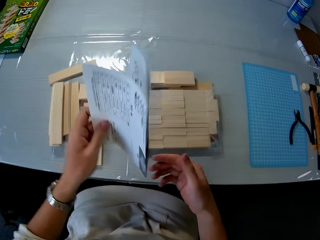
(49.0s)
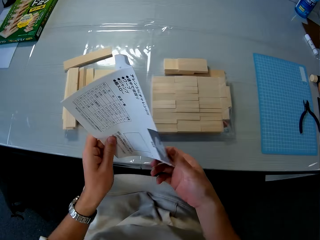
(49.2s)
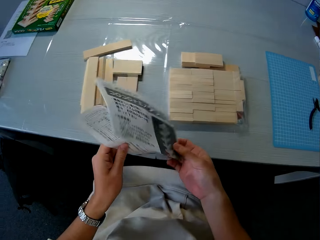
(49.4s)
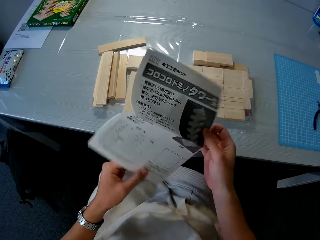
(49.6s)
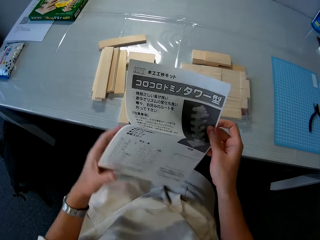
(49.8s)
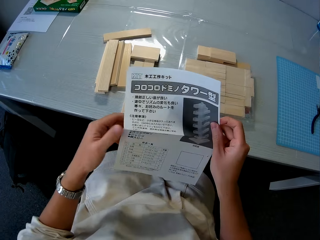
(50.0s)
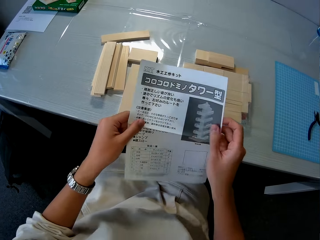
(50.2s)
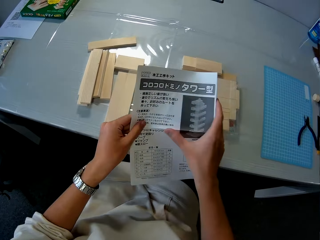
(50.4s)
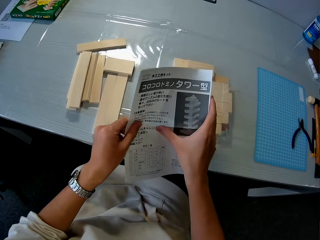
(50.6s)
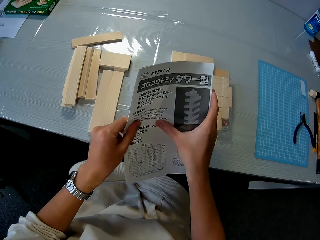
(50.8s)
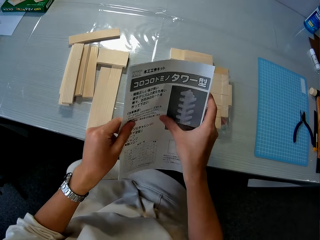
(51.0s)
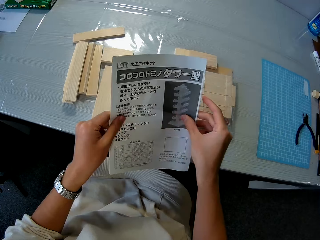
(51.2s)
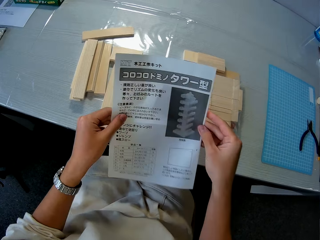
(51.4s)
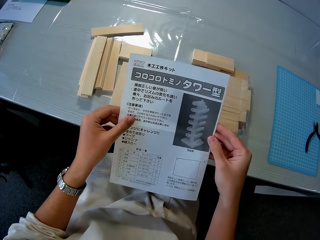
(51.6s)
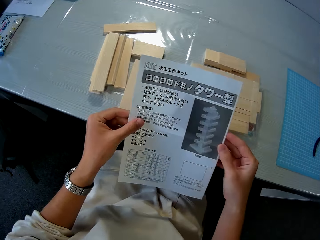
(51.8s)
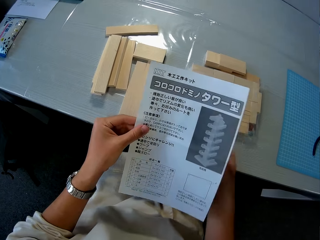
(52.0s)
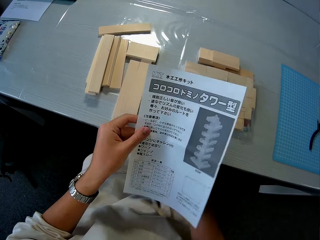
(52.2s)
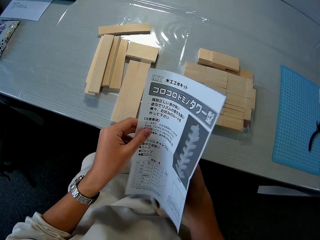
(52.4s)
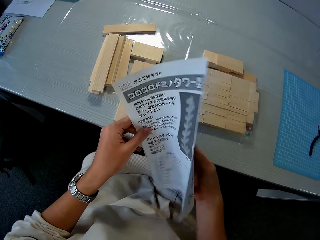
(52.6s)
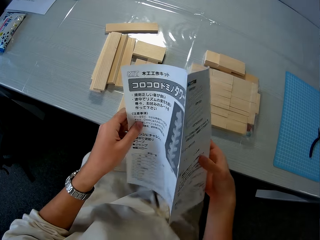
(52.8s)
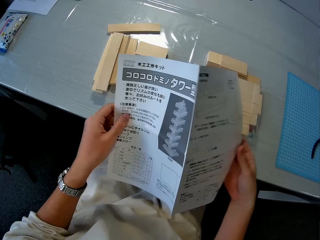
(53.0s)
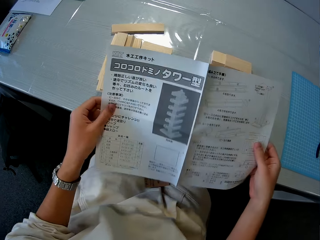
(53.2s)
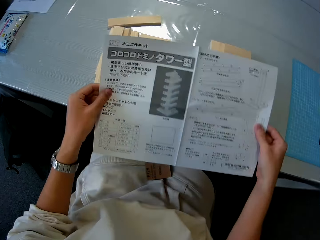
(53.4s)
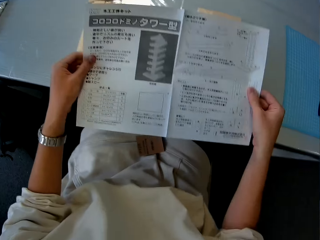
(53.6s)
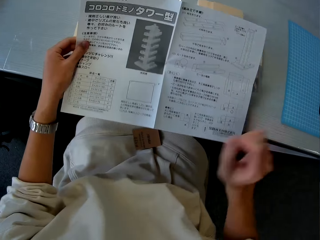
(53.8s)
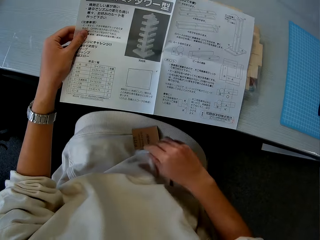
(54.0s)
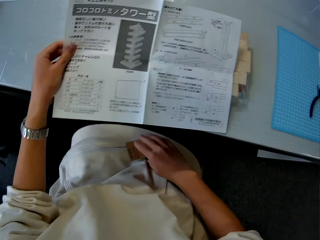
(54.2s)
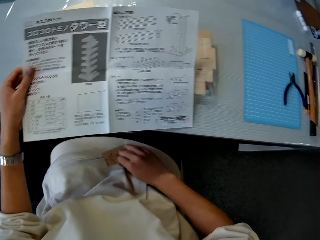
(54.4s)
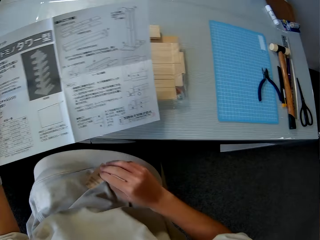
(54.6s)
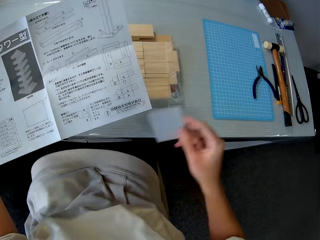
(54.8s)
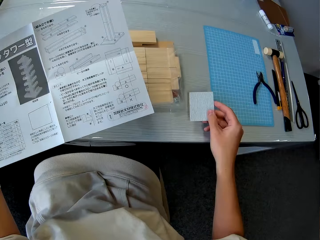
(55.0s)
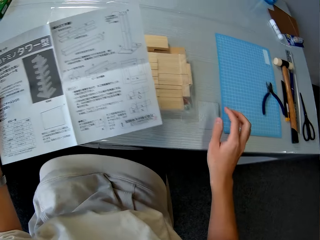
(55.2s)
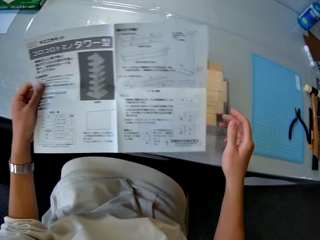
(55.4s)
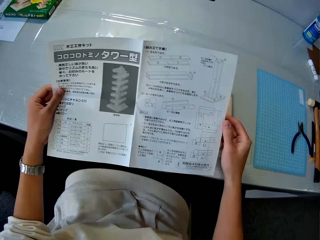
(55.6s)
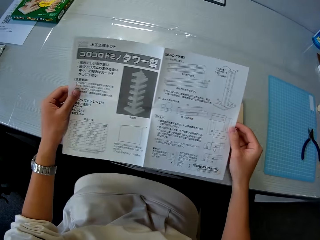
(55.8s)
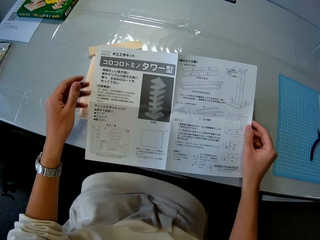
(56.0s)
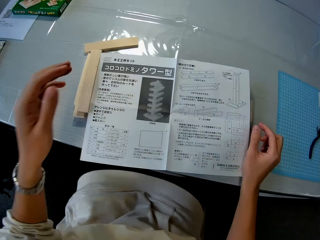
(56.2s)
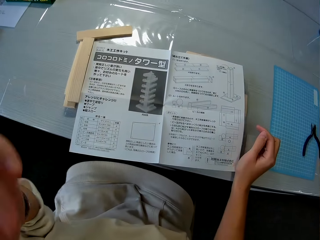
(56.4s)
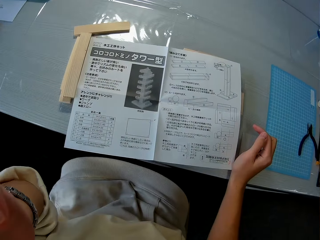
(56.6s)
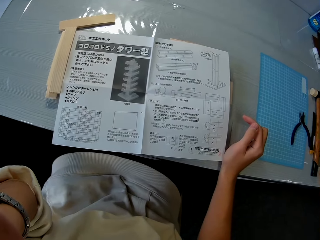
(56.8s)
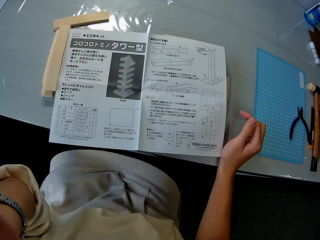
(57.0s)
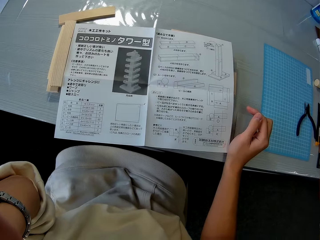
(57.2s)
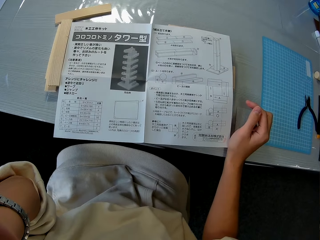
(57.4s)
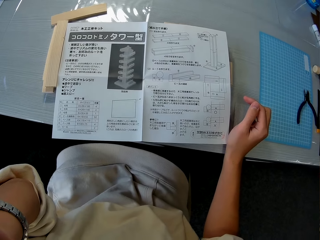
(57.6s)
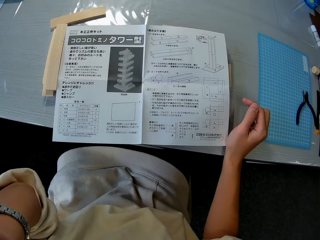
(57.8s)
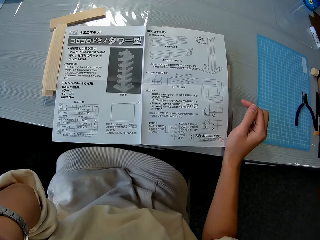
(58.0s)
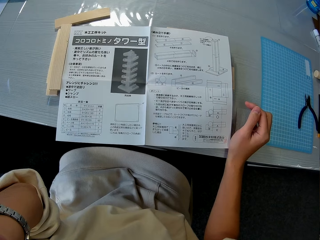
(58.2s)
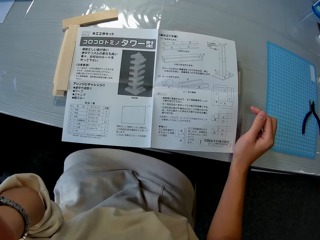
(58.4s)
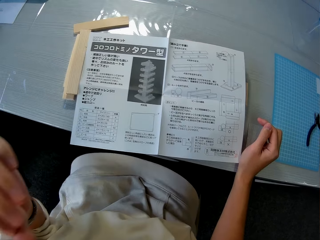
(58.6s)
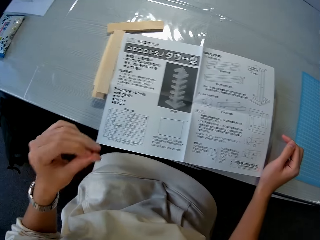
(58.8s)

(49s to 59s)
The camera wearer picks up the instruction manual with his left hand and opens the instruction manual with both hands. He picks up a piece of paper on his lap with his right hand. He drops the piece of paper on the table. He drops the instruction manual on the pieces of wood on the table. He reads the manual. He touches his face.

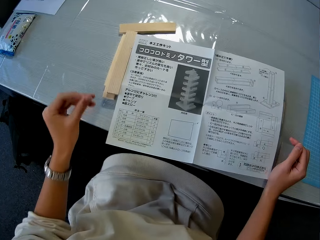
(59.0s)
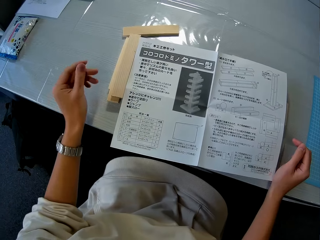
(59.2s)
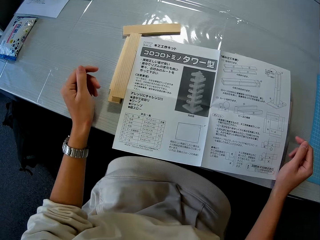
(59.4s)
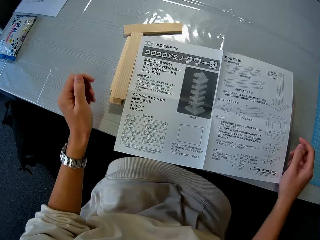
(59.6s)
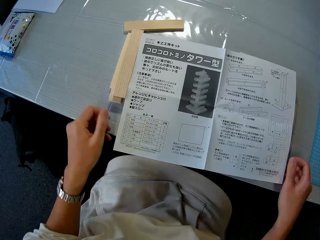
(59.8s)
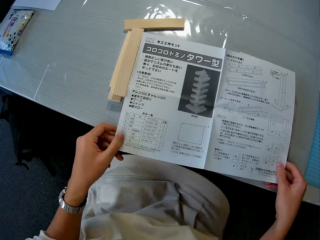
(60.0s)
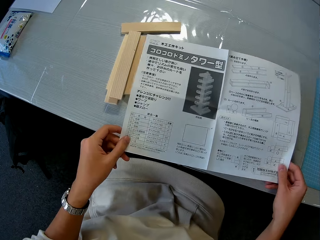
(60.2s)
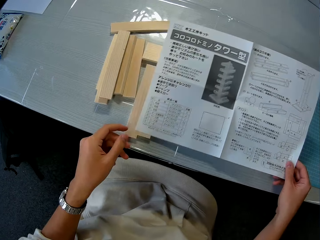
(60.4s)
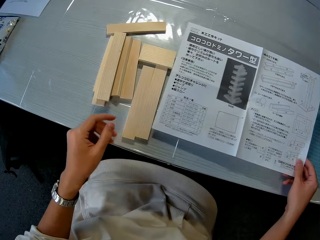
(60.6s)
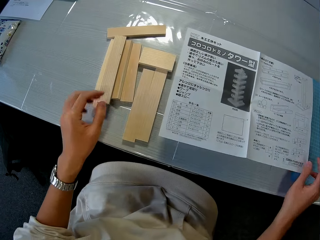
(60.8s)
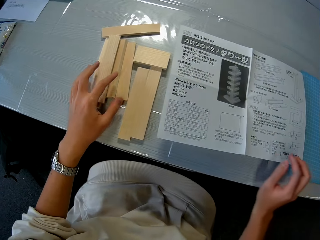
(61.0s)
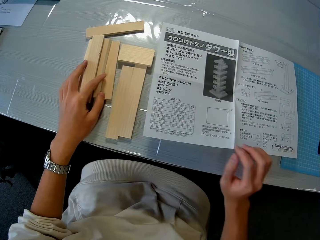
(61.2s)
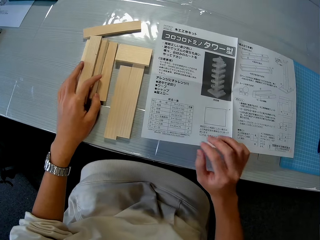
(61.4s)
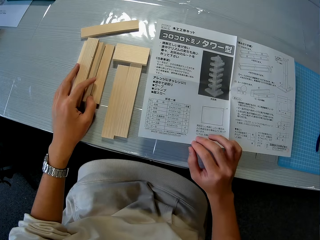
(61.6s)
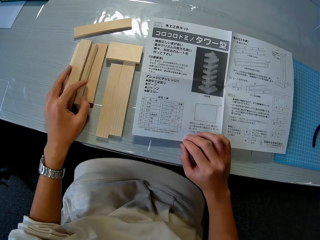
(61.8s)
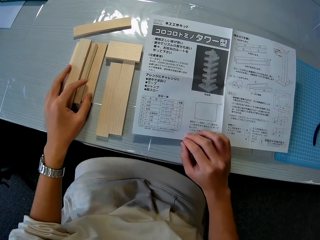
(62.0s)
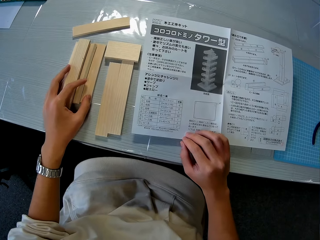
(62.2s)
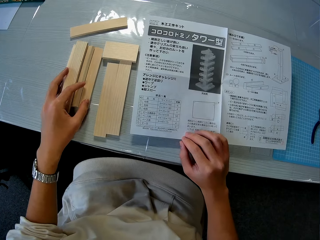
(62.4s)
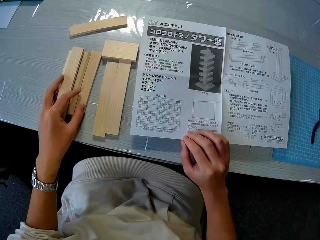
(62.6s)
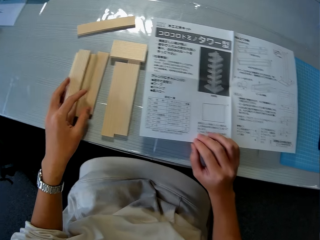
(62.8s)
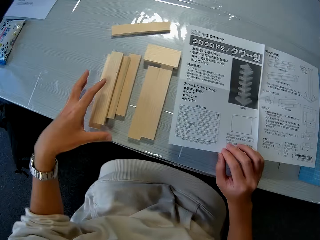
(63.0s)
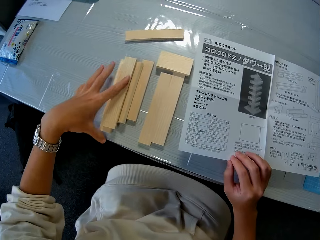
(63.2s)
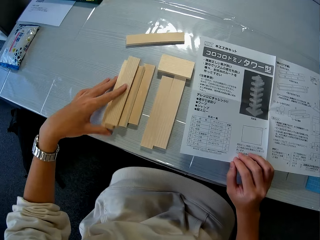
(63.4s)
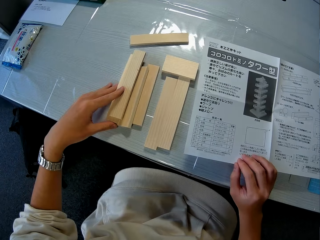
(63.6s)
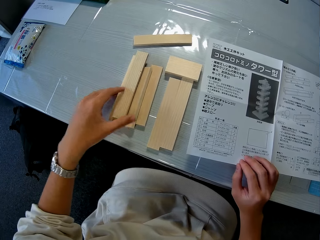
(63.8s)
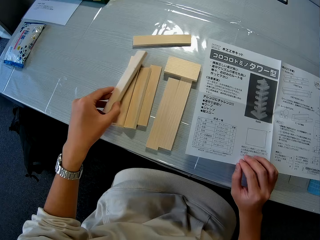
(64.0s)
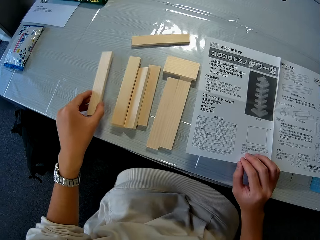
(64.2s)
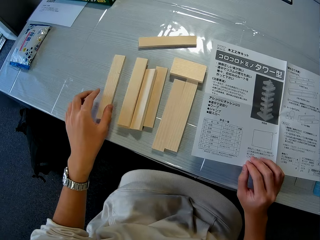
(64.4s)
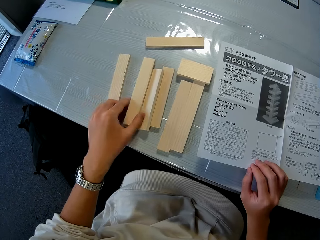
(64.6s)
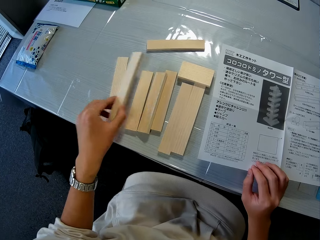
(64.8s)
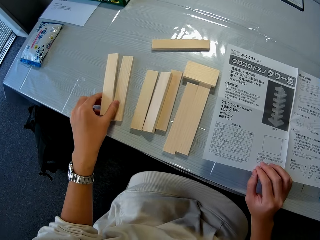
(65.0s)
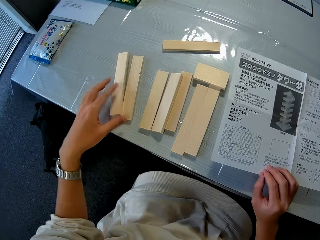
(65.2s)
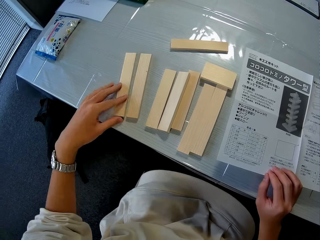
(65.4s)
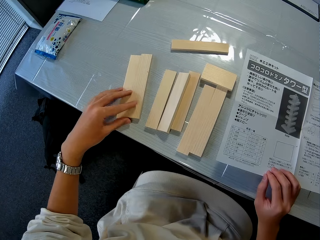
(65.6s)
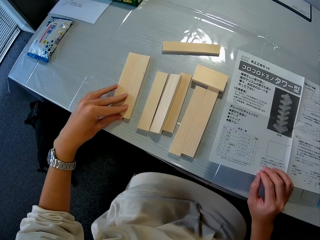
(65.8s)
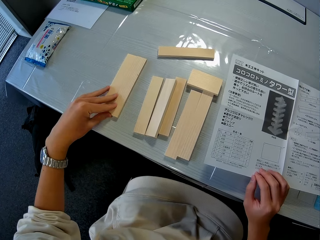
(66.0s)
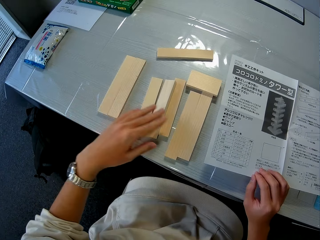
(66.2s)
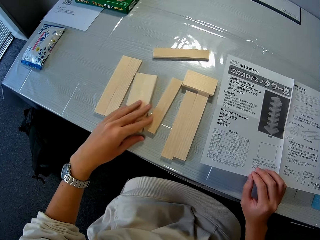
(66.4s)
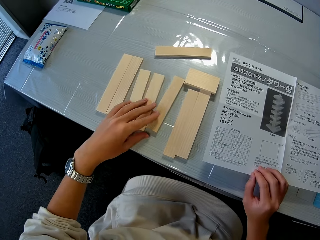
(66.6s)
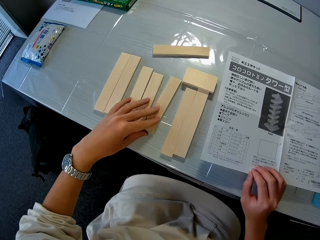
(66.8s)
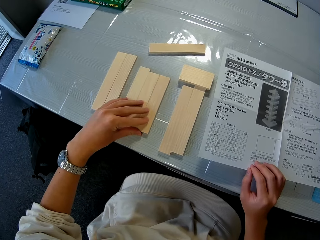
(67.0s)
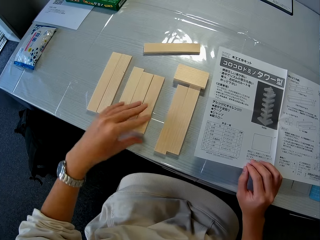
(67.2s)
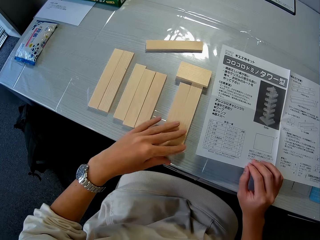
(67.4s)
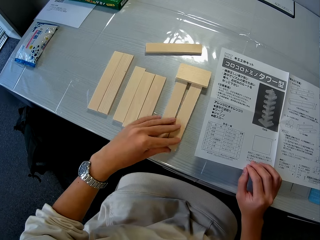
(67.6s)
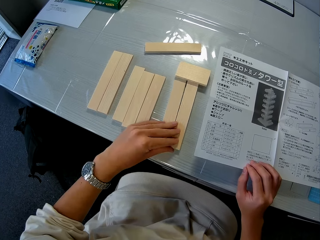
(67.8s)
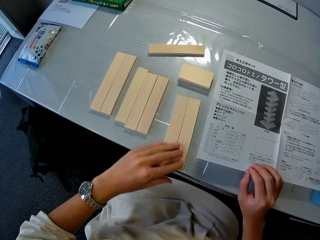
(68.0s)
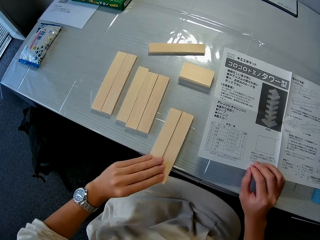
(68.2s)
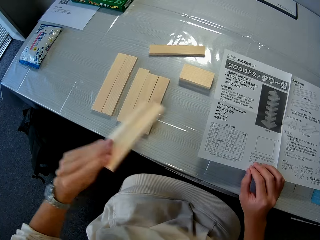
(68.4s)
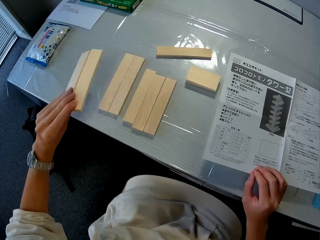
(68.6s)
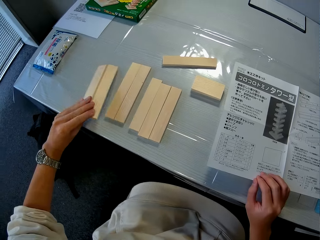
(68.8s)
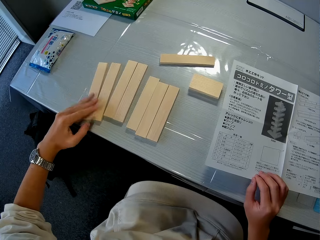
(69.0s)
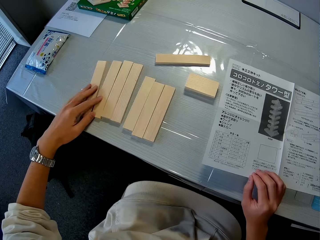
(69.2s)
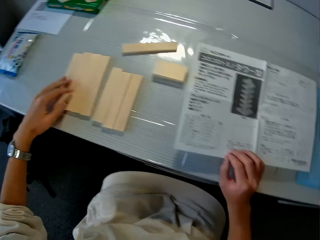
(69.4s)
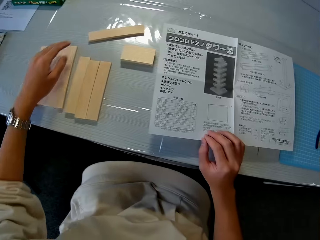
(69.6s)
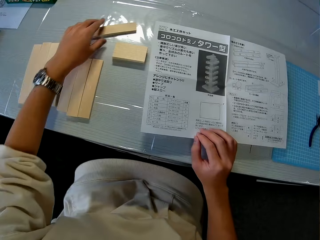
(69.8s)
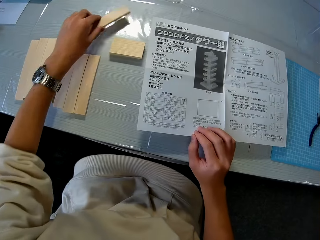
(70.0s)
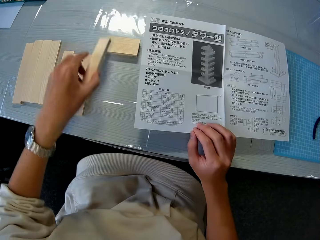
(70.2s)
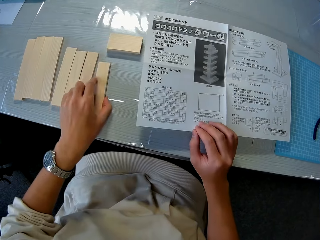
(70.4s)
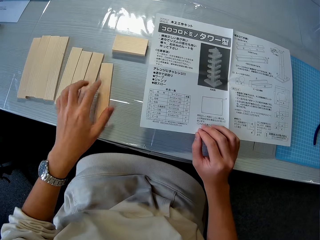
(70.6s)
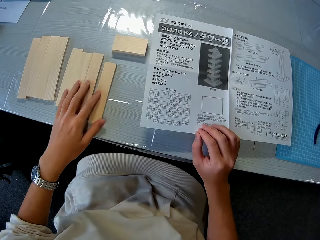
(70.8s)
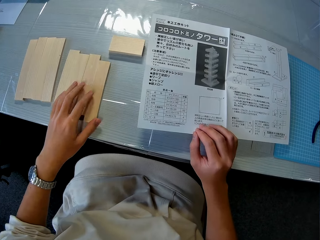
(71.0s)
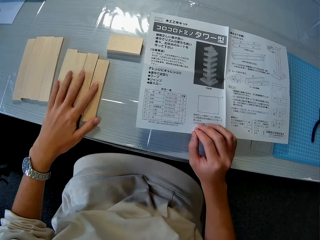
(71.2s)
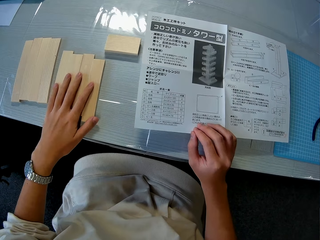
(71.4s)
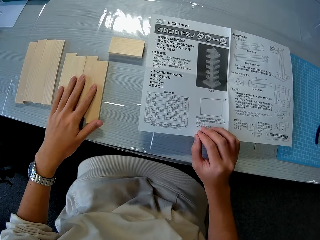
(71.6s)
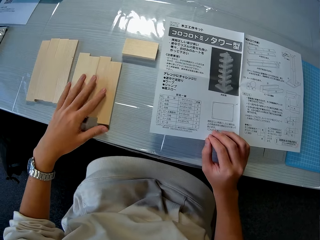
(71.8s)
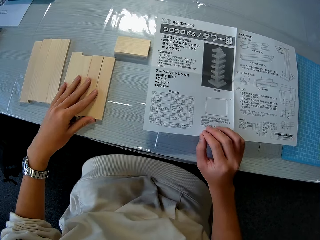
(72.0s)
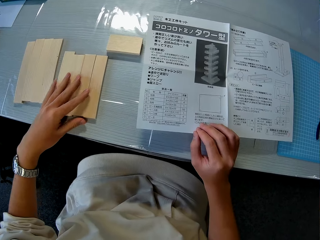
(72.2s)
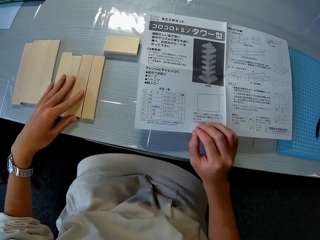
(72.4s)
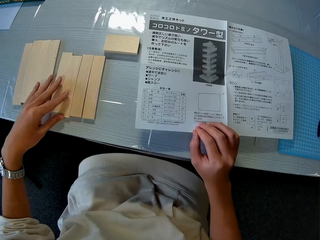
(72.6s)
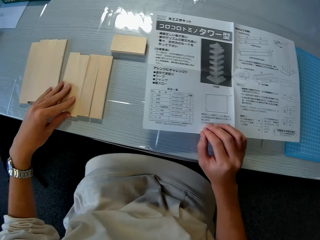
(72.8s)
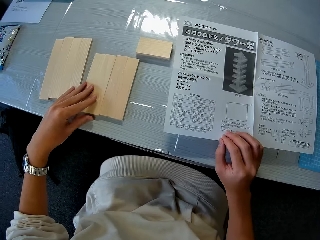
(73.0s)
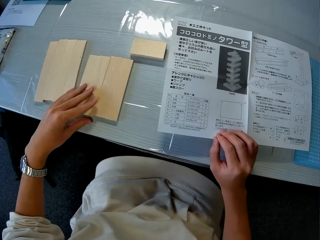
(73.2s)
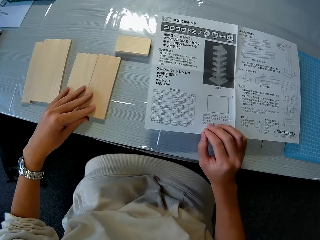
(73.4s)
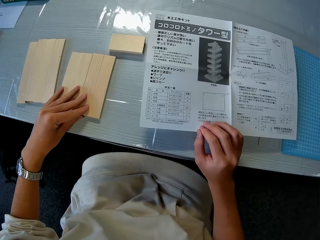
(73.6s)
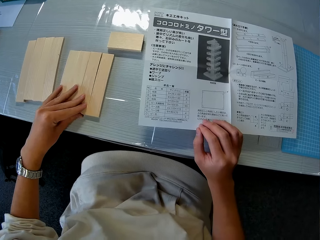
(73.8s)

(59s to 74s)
The camera wearer moves the instruction manual aside on the table with his right hand. He arranges the pieces of wood on the table with his left hand.
